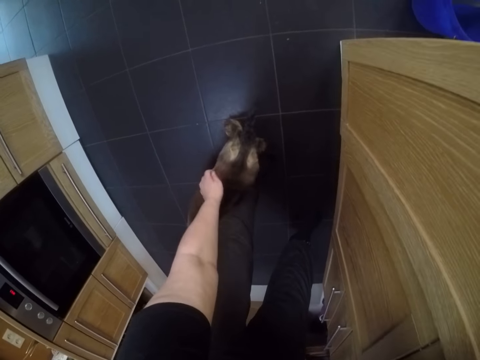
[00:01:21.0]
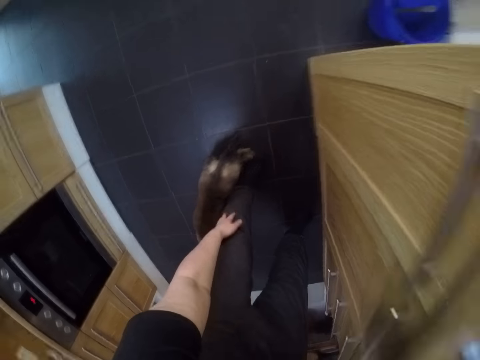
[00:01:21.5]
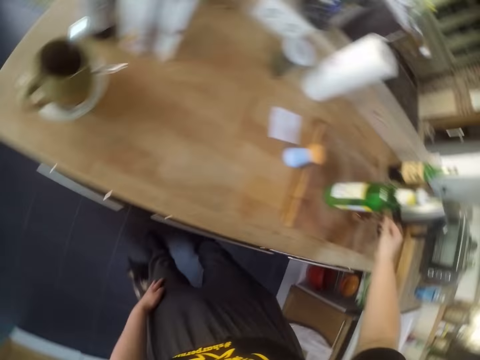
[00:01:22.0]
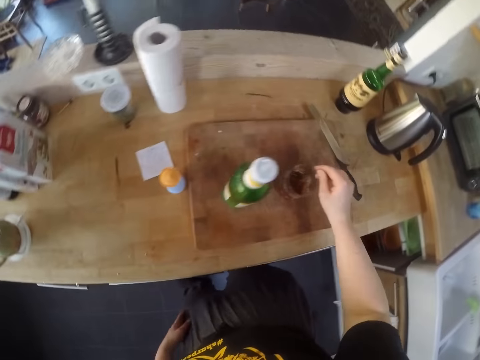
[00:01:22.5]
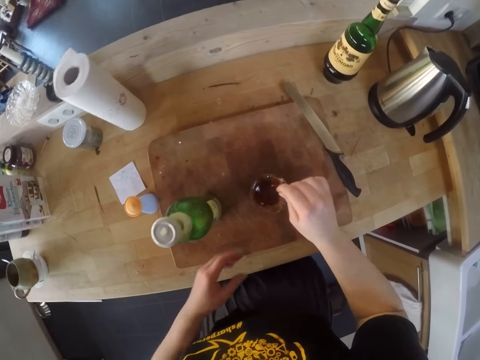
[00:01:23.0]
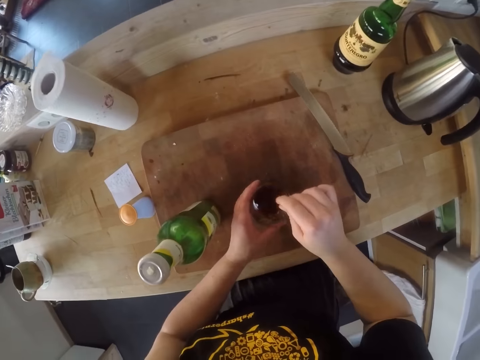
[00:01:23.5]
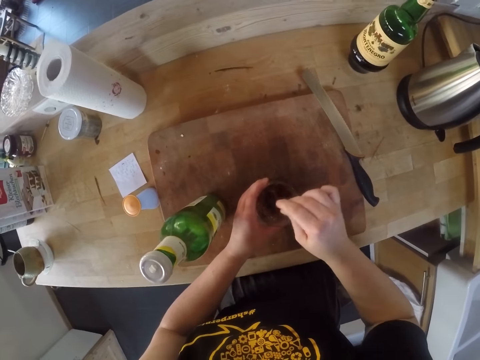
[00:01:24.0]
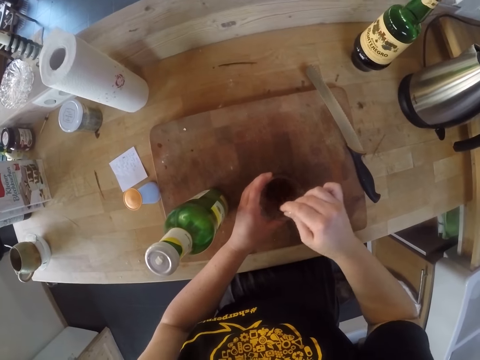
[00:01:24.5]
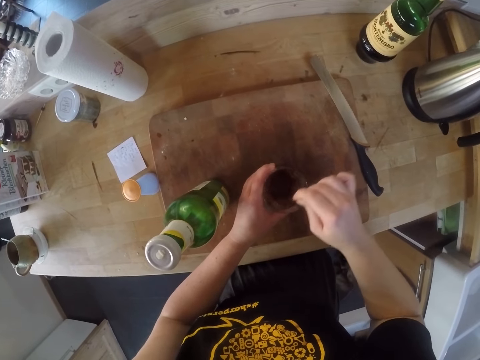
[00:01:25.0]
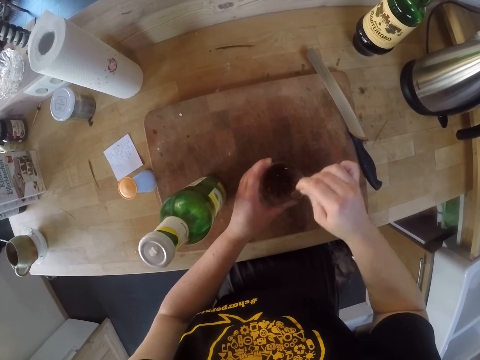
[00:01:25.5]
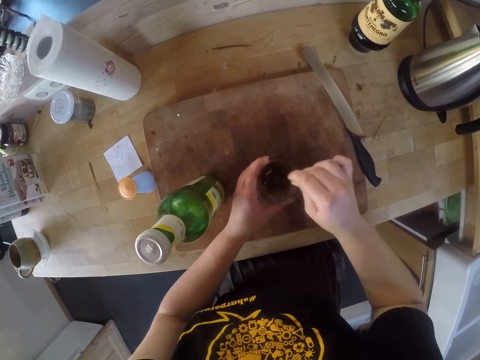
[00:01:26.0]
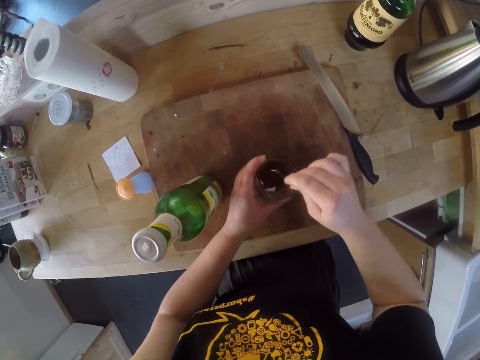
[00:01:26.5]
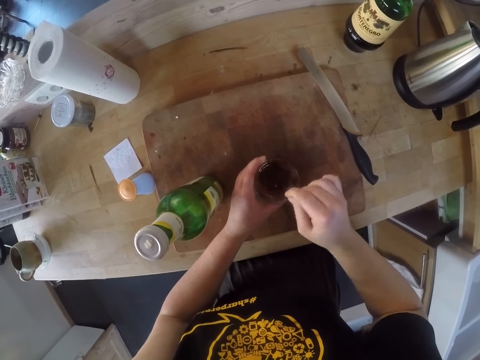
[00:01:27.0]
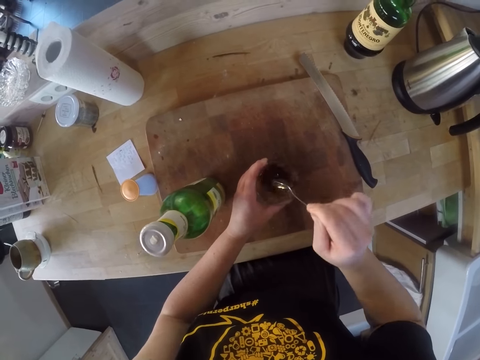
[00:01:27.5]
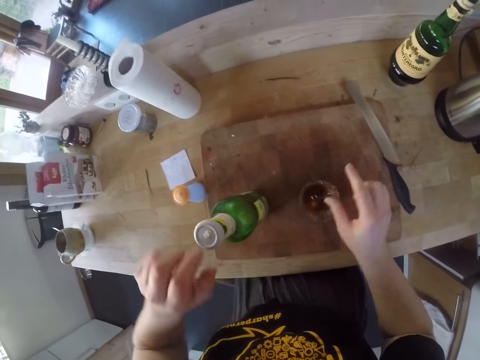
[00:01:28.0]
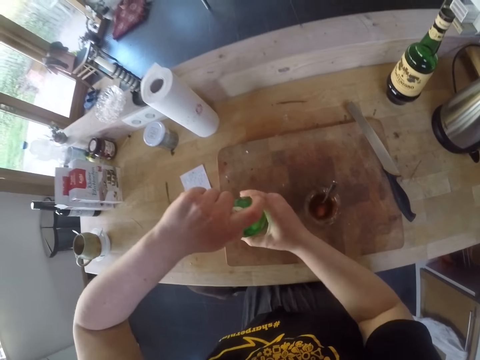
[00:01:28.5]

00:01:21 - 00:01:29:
The camera wearer stirs the drink with a spoon. They hold the cup. They open the bottle.

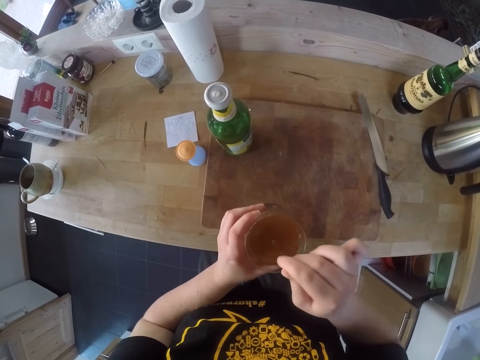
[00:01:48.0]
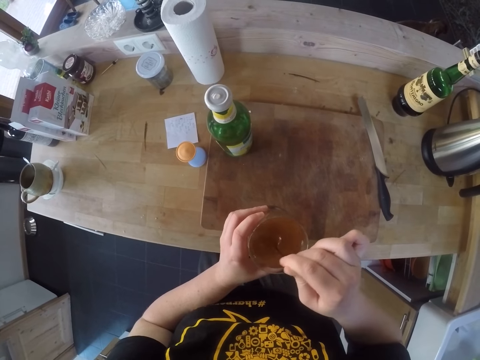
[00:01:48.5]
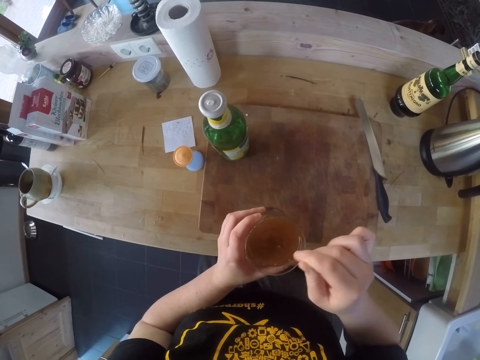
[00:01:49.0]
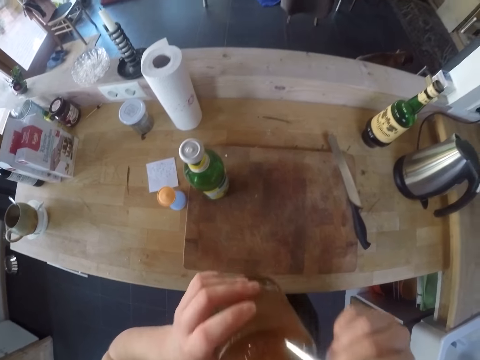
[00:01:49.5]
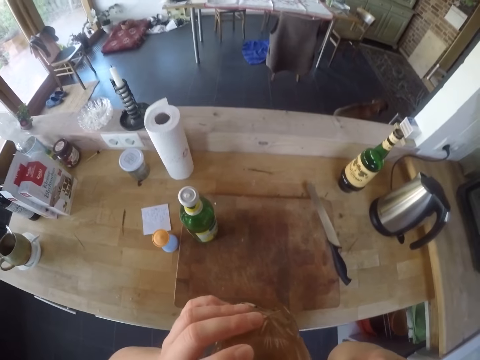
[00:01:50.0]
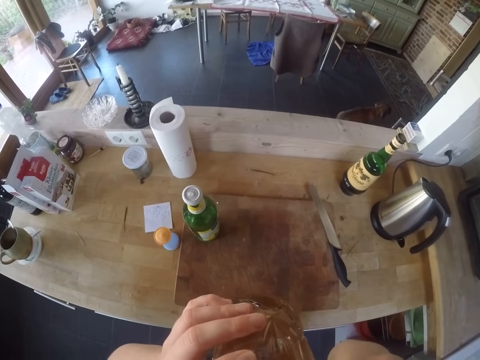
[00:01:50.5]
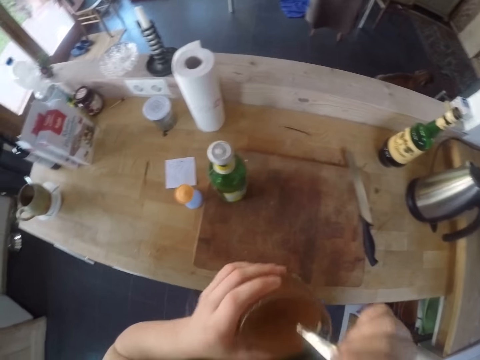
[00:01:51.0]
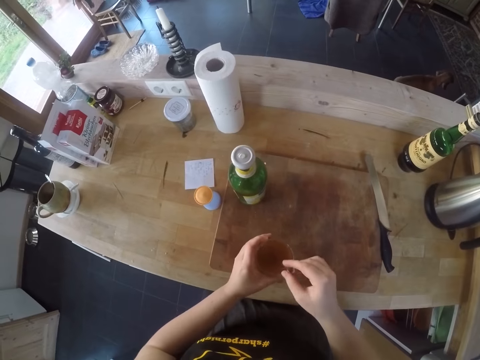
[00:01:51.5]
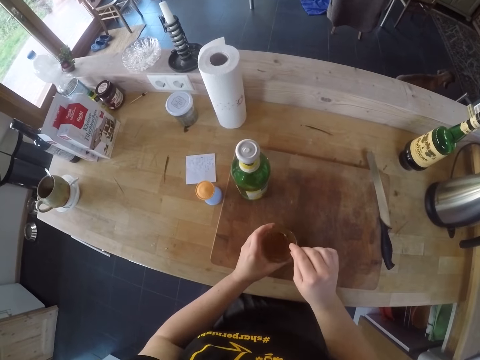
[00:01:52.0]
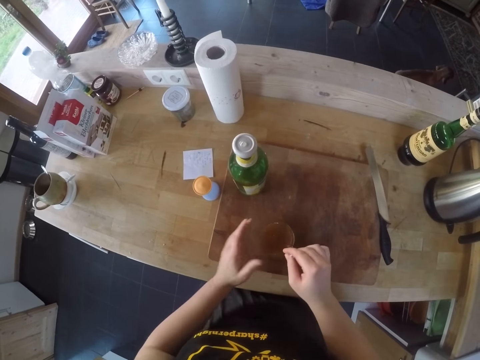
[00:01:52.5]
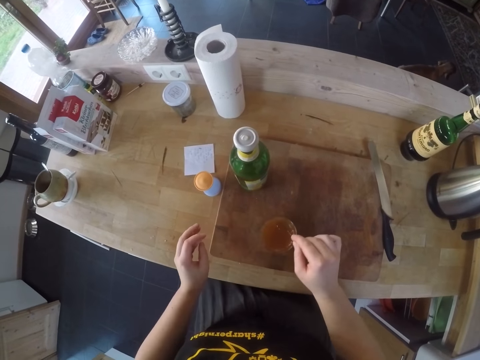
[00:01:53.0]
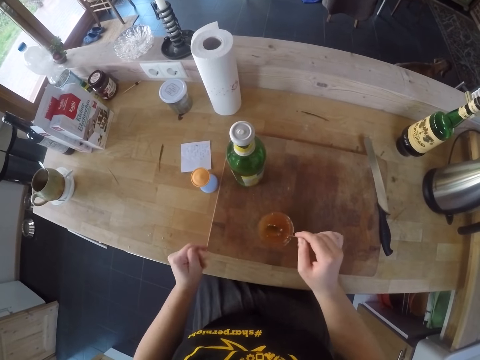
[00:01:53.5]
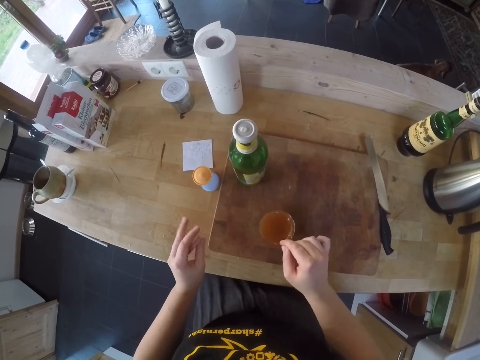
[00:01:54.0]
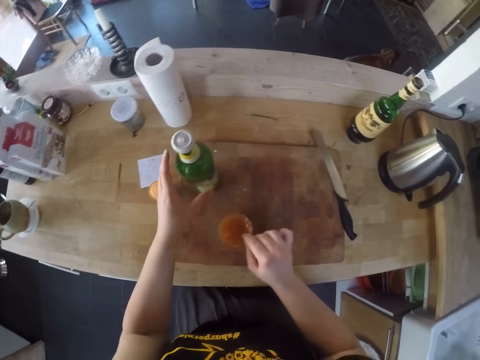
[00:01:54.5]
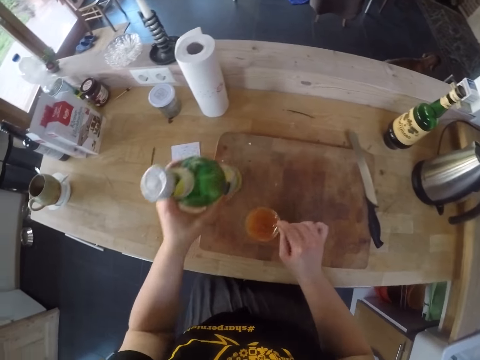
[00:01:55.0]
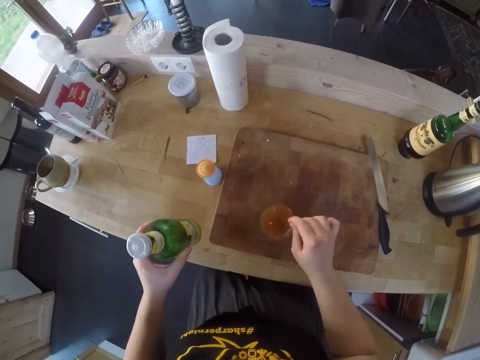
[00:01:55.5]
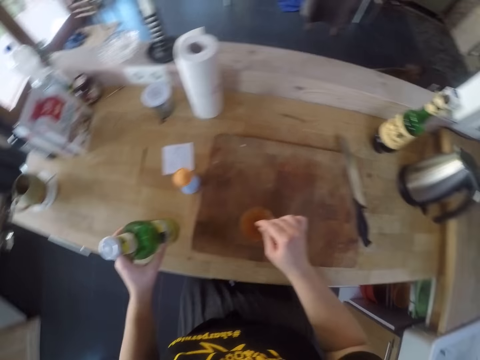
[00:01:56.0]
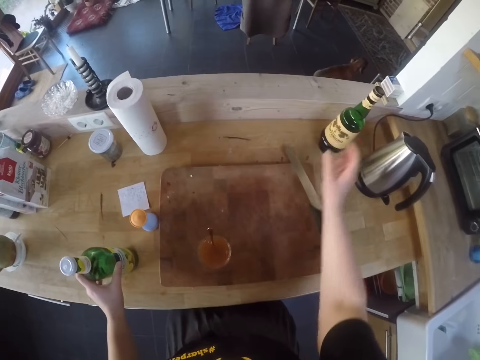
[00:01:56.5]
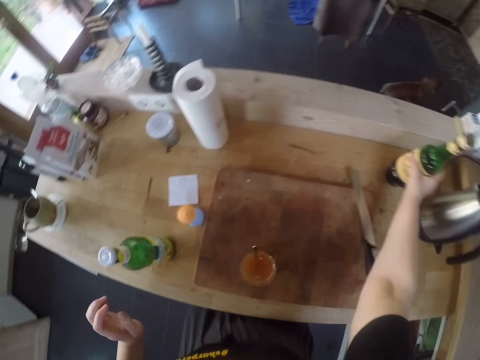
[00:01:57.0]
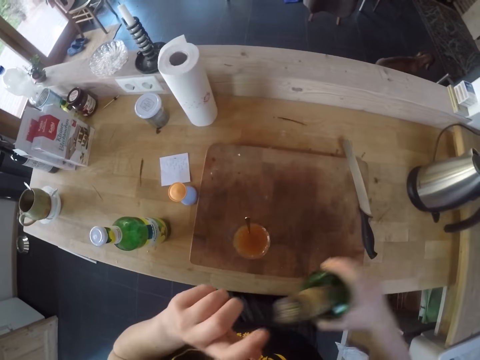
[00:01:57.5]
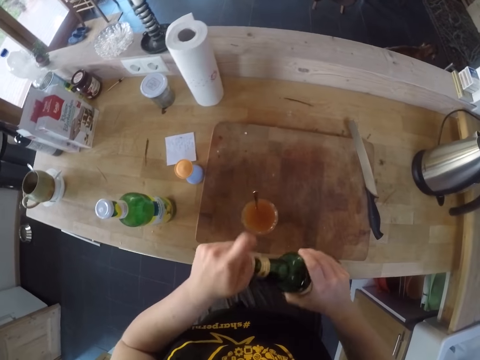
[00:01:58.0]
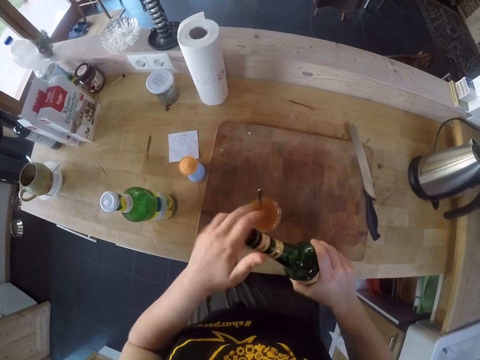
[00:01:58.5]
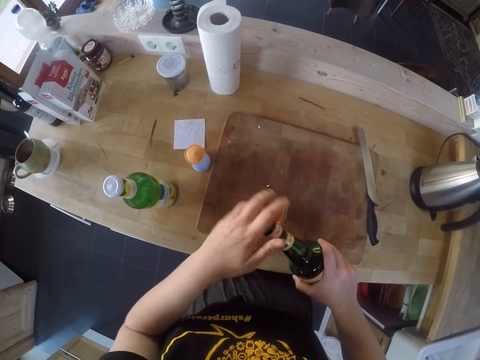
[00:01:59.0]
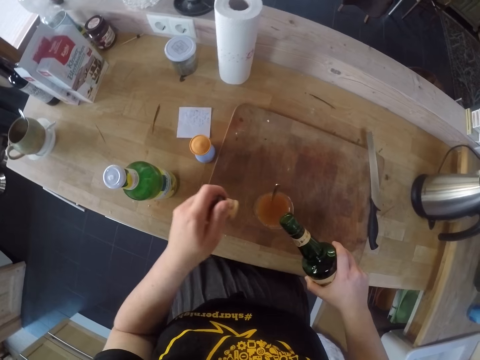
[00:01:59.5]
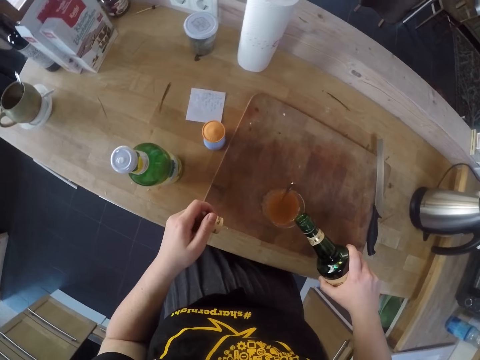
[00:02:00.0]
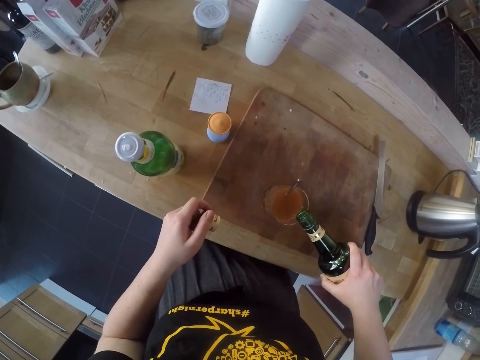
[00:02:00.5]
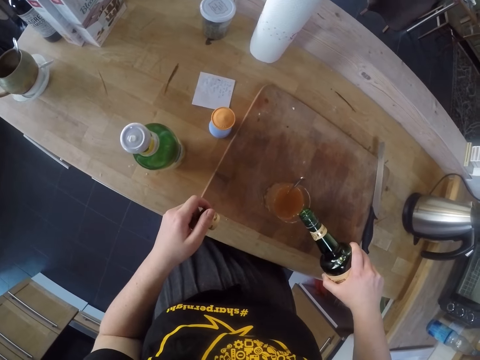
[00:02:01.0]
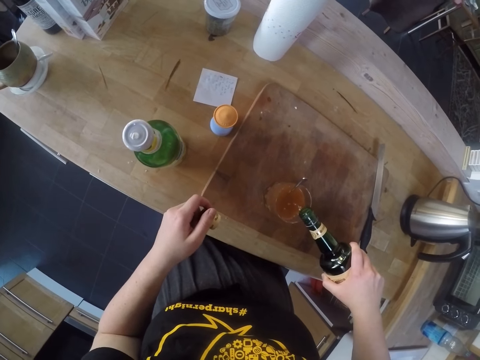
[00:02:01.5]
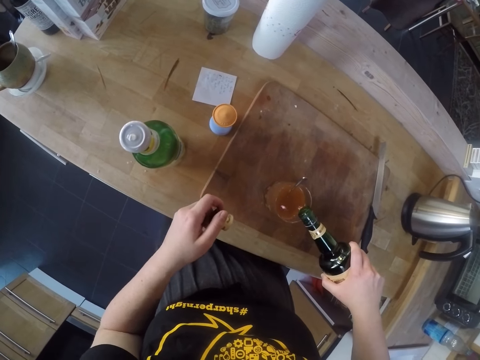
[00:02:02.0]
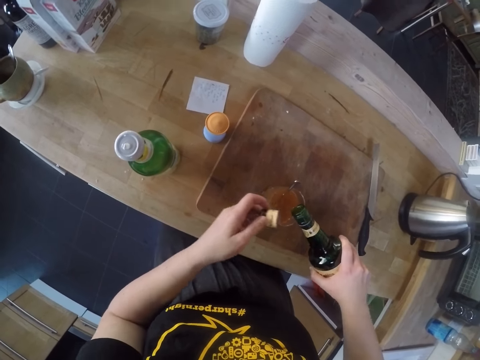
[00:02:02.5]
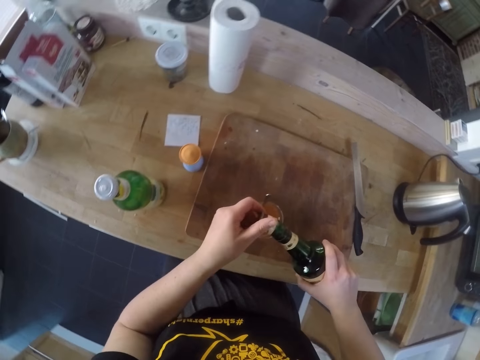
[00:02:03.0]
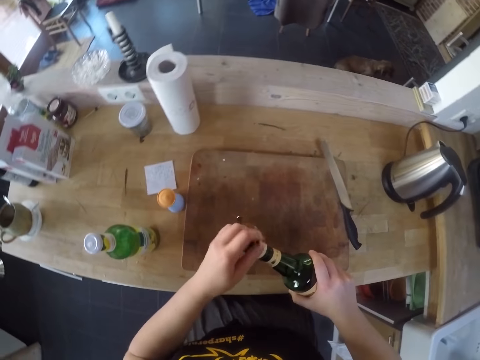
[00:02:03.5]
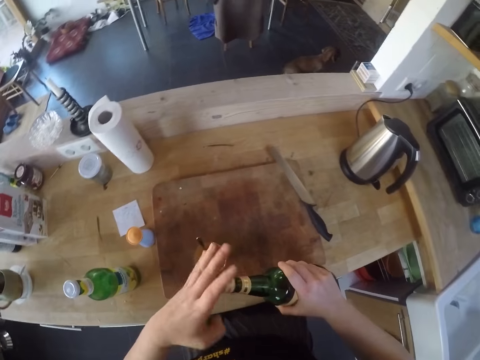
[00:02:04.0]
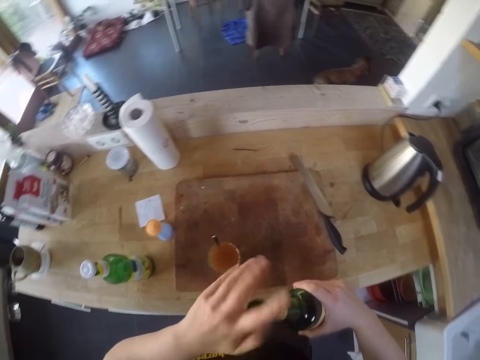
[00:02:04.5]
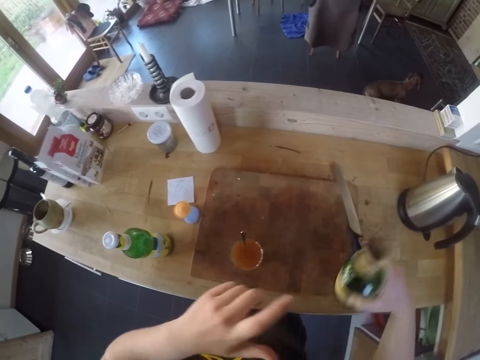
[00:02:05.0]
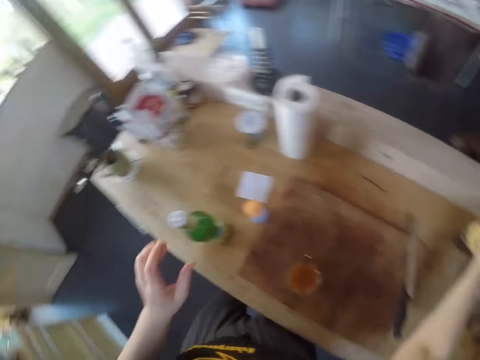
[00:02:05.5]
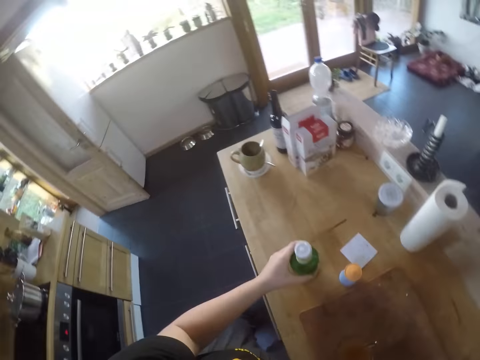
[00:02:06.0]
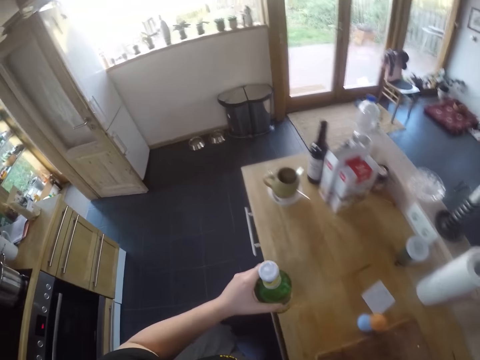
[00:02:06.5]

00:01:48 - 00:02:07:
The camera wearer drinks the cocktail. They drop the cup on the chopping board. They stir the cocktail. They pick up the lemonade bottle from the chopping board. They drop the lemonade bottle on the kitchen cabinet. They pick up the whiskey bottle from the kitchen cabinet. They open the whiskey bottle. They pour the whiskey into the mixture in the cup. They close the whiskey bottle. They drop the whiskey bottle on the kitchen cabinet. They pick up the lemonade bottle from the kitchen cabinet. They walk towards the fridge.
